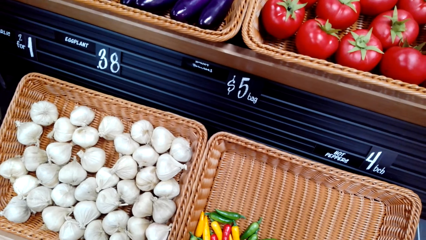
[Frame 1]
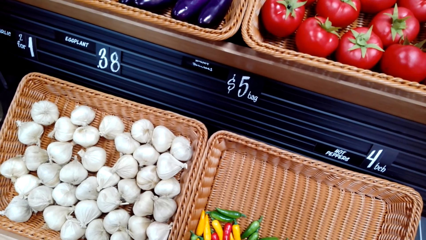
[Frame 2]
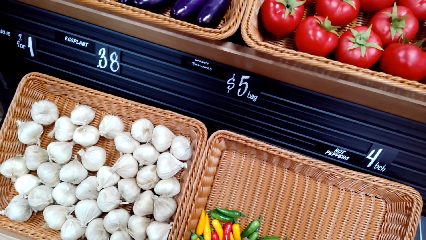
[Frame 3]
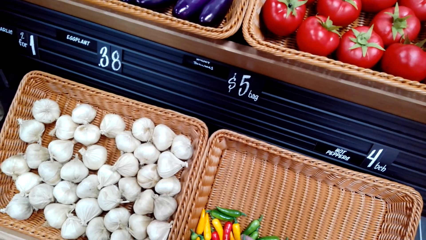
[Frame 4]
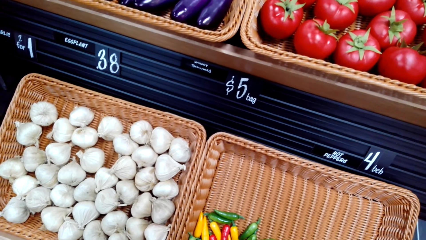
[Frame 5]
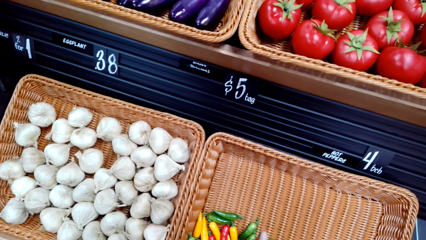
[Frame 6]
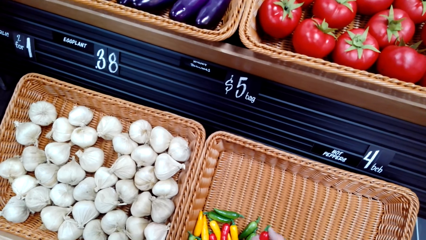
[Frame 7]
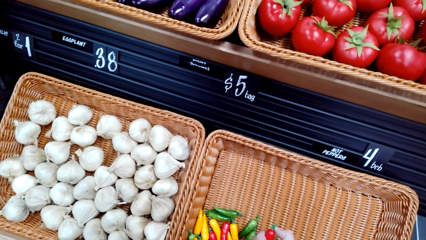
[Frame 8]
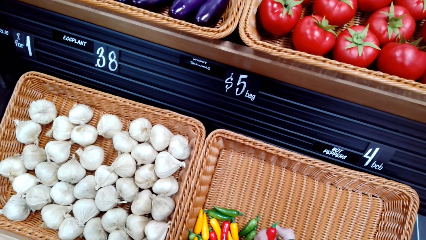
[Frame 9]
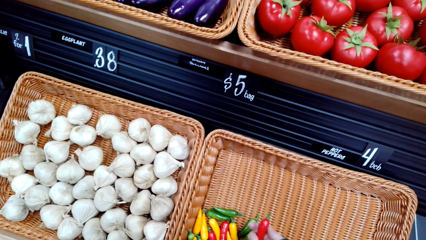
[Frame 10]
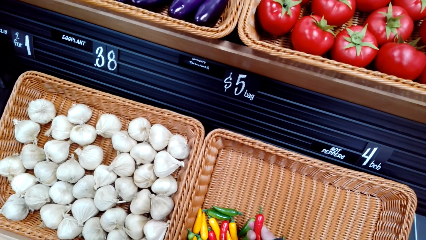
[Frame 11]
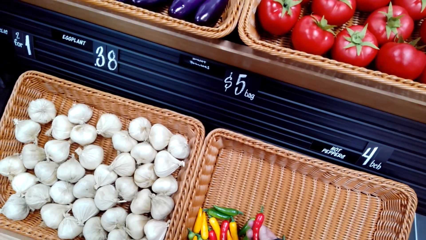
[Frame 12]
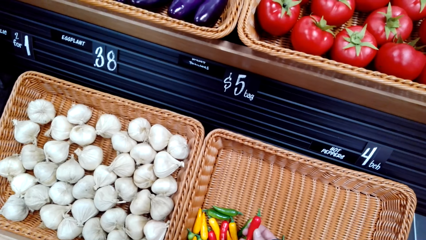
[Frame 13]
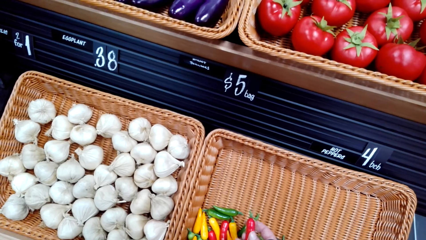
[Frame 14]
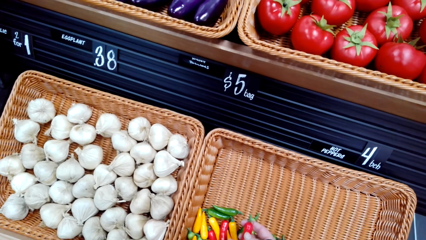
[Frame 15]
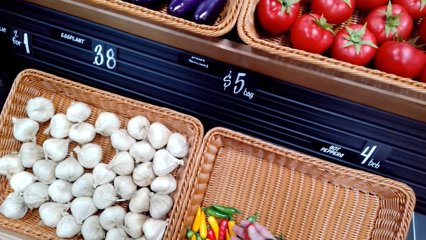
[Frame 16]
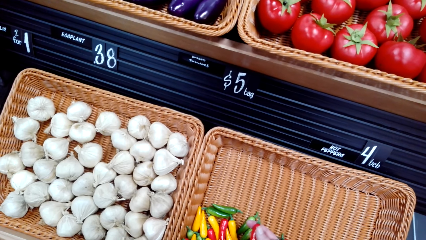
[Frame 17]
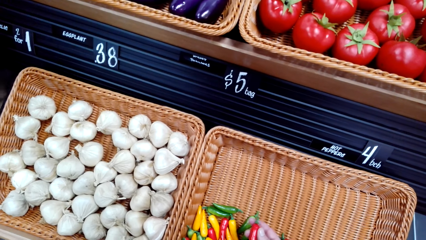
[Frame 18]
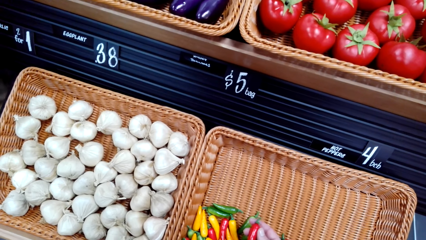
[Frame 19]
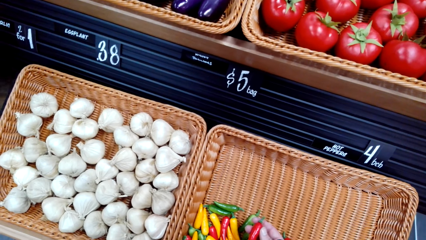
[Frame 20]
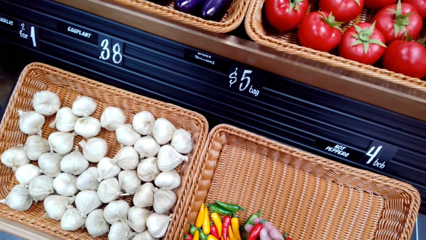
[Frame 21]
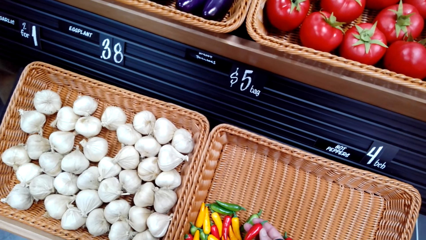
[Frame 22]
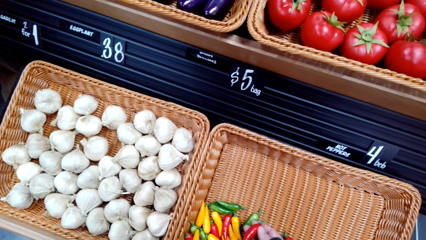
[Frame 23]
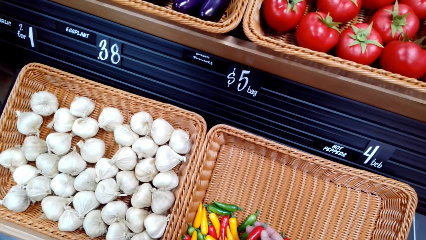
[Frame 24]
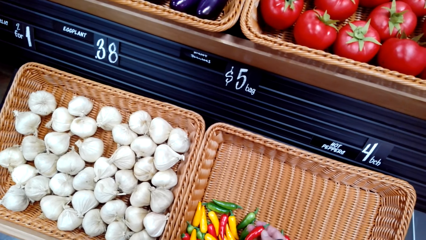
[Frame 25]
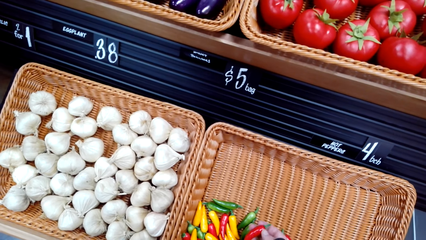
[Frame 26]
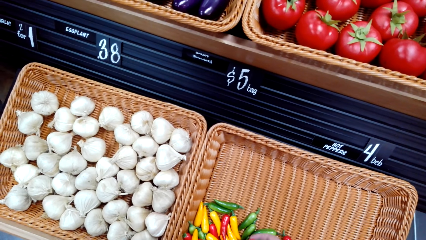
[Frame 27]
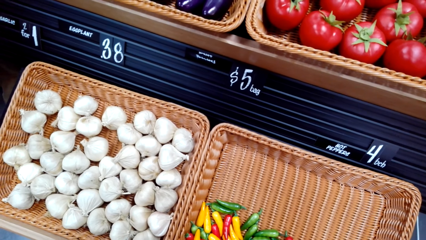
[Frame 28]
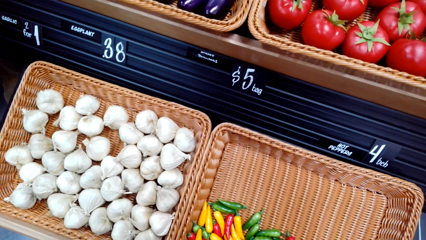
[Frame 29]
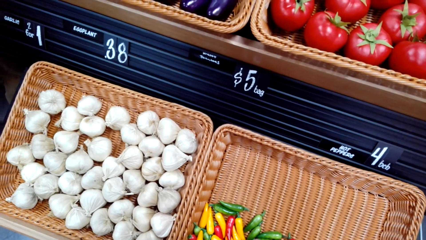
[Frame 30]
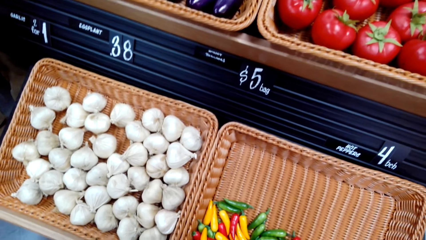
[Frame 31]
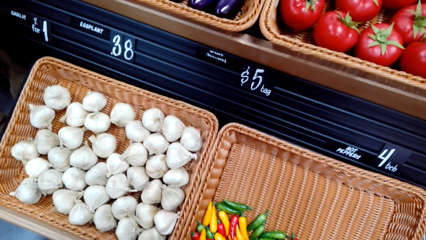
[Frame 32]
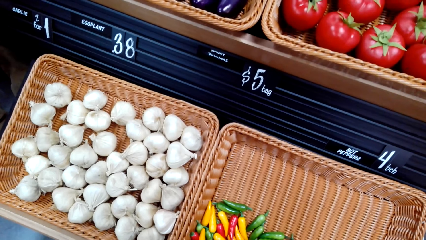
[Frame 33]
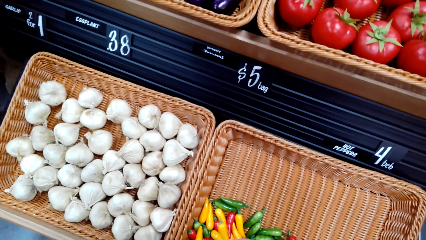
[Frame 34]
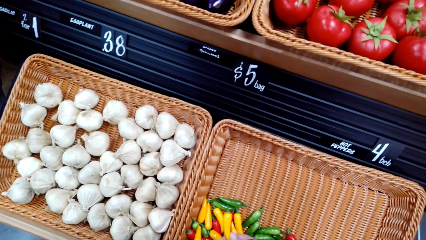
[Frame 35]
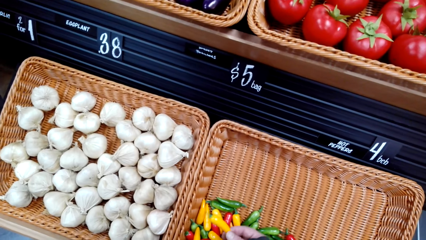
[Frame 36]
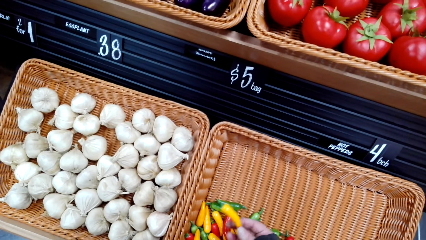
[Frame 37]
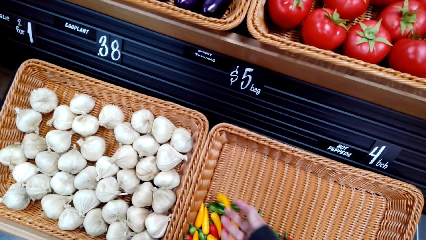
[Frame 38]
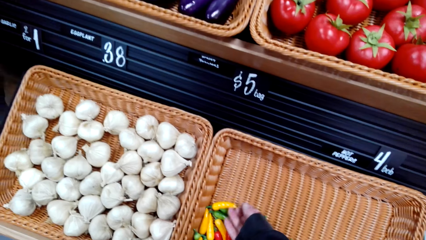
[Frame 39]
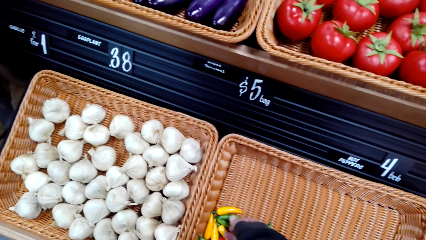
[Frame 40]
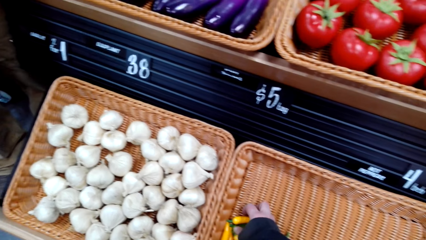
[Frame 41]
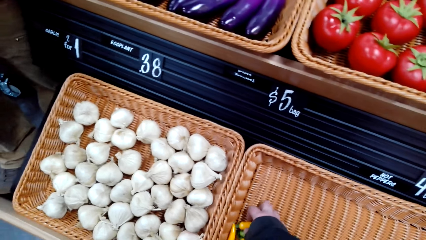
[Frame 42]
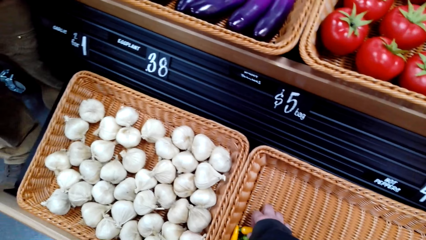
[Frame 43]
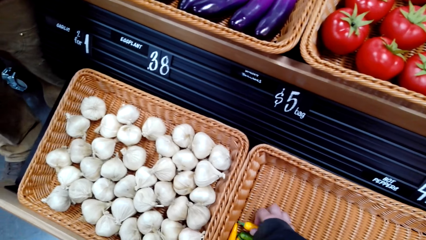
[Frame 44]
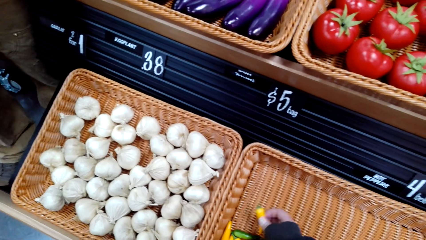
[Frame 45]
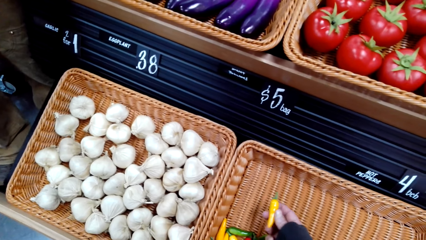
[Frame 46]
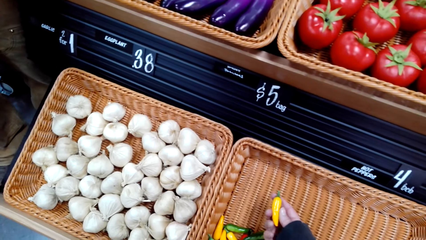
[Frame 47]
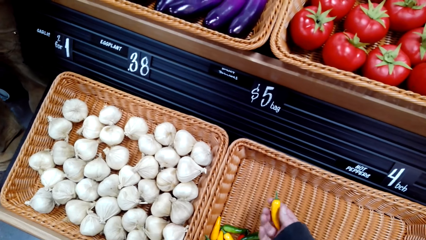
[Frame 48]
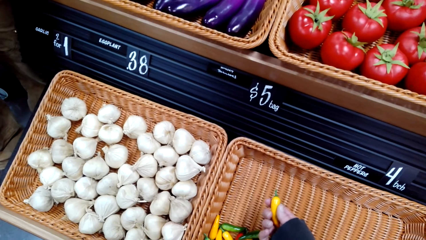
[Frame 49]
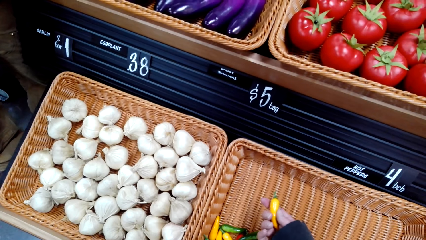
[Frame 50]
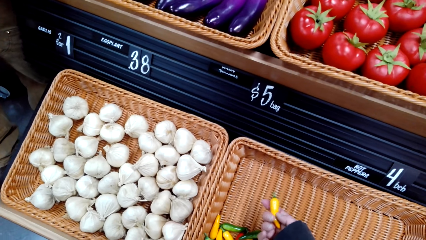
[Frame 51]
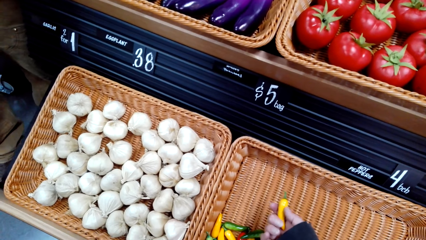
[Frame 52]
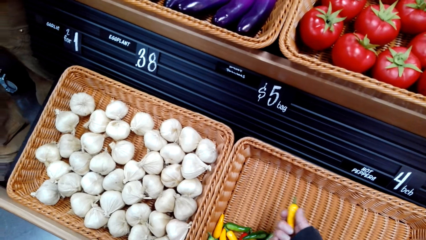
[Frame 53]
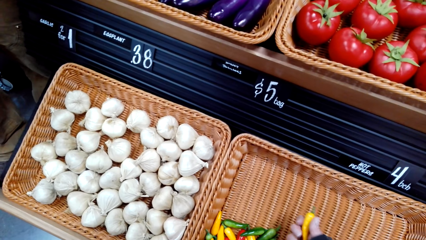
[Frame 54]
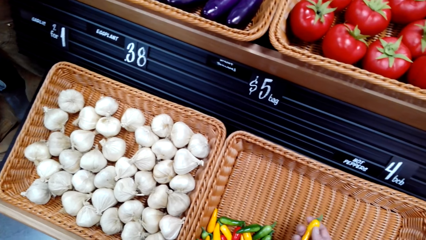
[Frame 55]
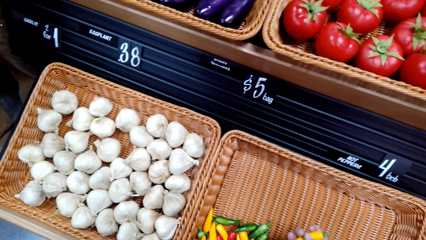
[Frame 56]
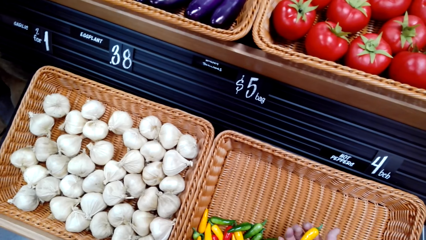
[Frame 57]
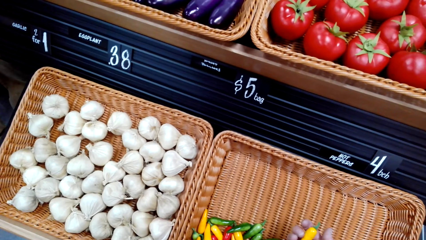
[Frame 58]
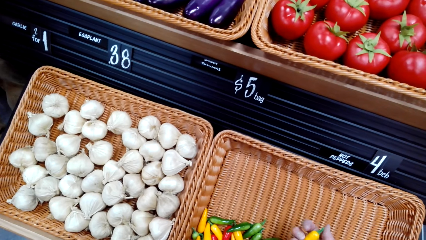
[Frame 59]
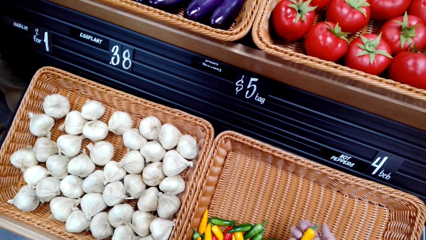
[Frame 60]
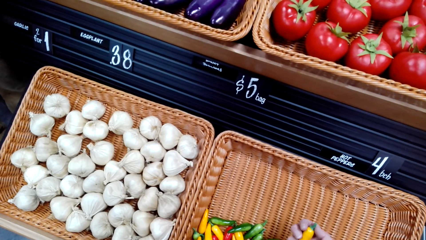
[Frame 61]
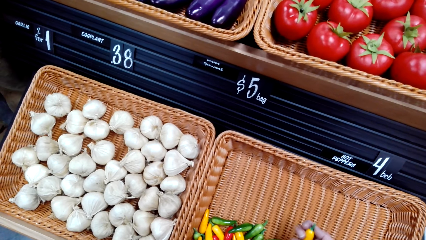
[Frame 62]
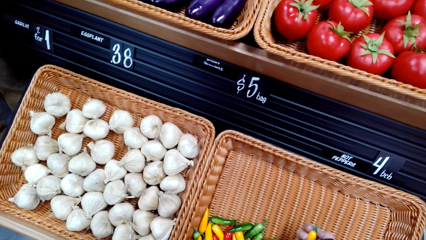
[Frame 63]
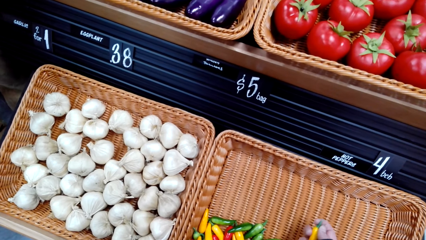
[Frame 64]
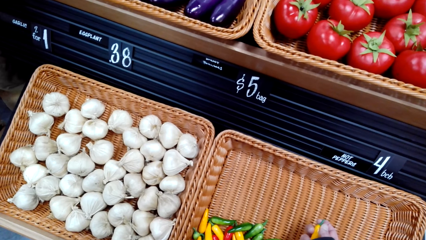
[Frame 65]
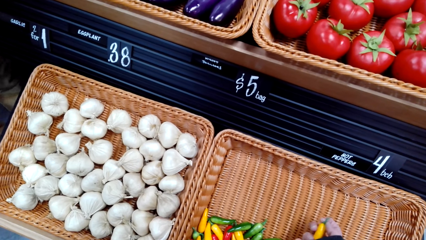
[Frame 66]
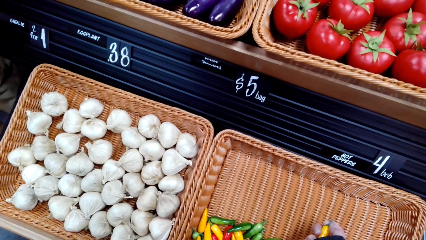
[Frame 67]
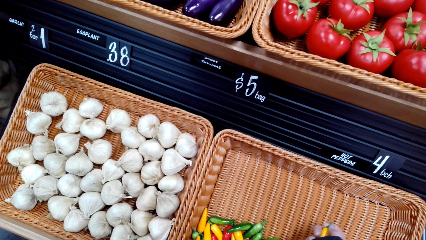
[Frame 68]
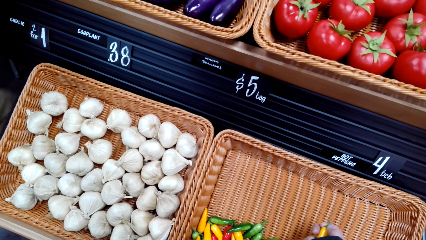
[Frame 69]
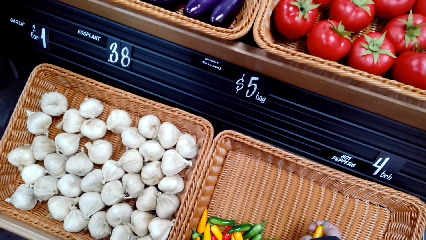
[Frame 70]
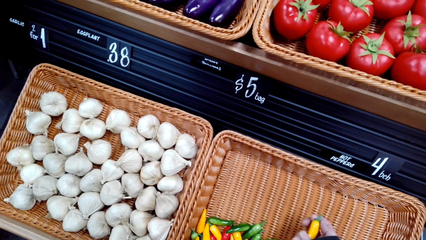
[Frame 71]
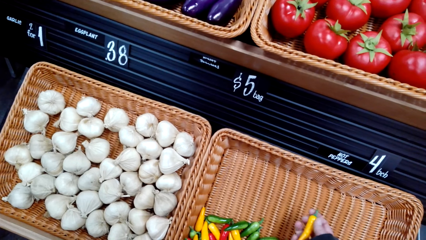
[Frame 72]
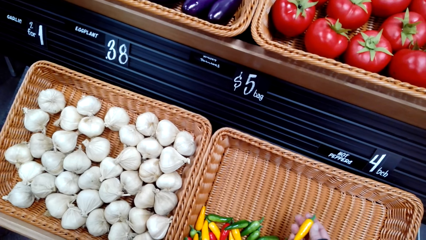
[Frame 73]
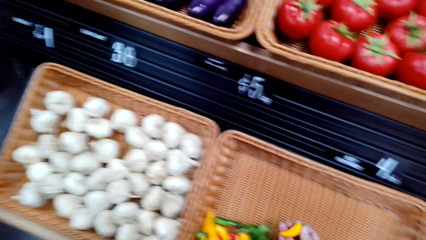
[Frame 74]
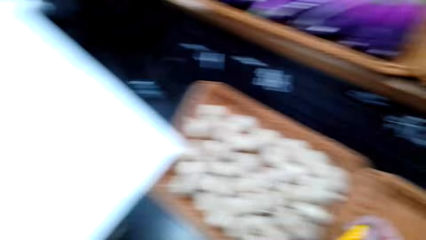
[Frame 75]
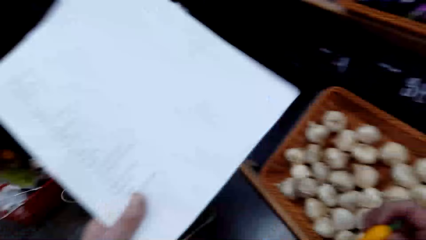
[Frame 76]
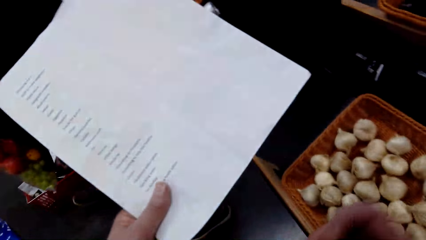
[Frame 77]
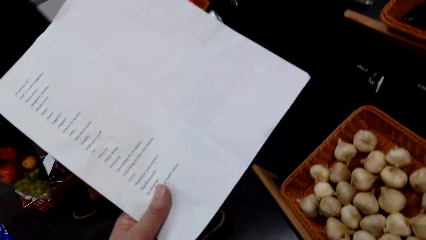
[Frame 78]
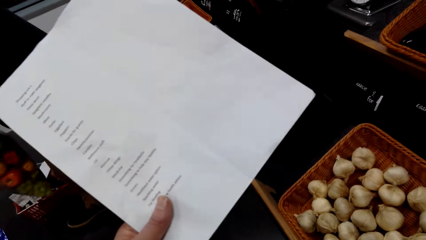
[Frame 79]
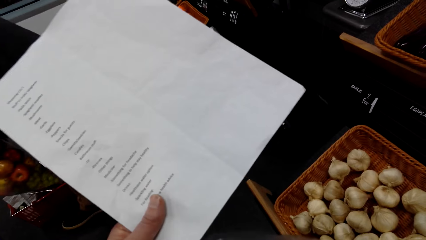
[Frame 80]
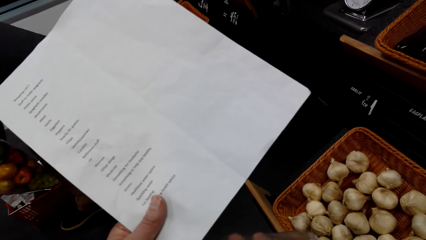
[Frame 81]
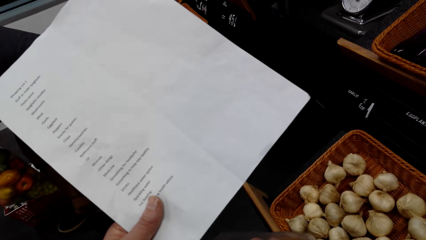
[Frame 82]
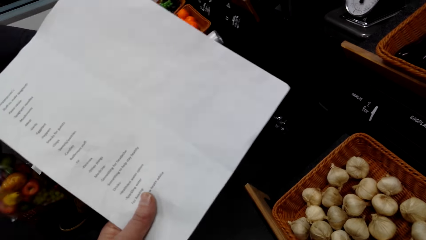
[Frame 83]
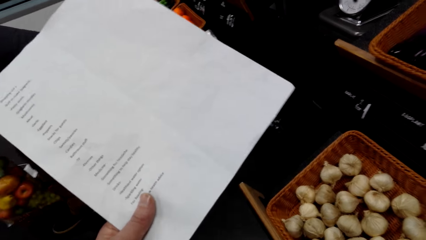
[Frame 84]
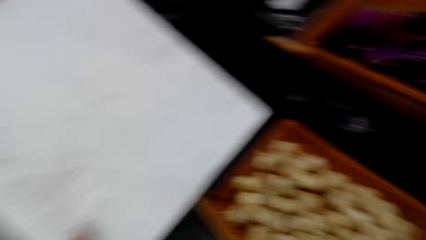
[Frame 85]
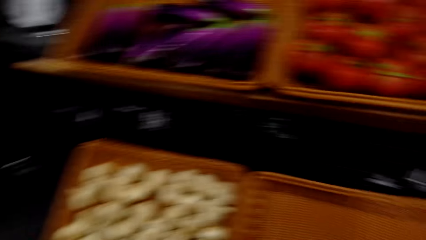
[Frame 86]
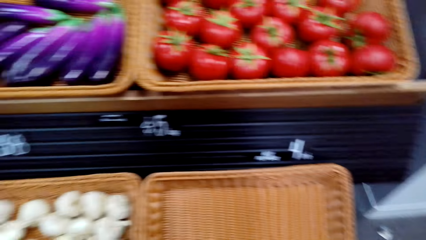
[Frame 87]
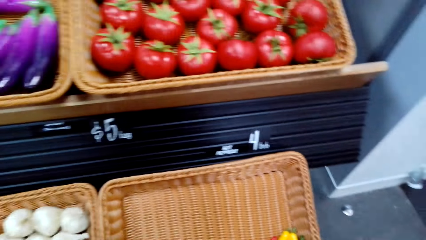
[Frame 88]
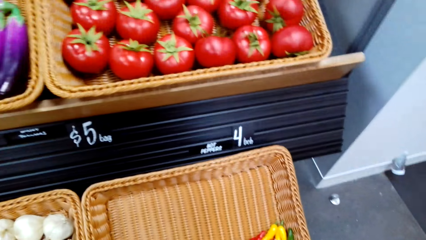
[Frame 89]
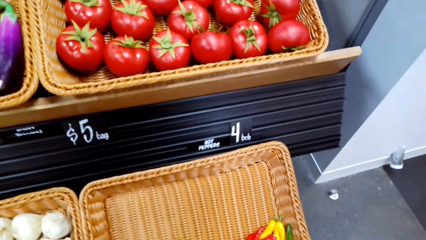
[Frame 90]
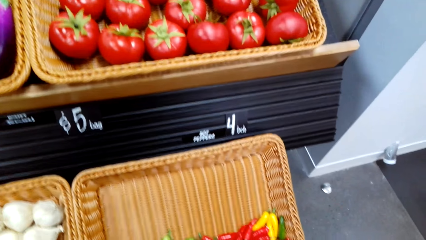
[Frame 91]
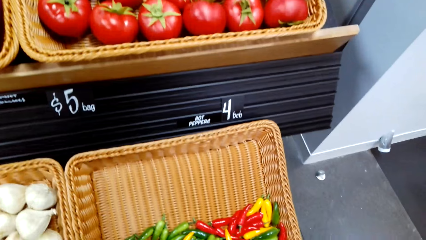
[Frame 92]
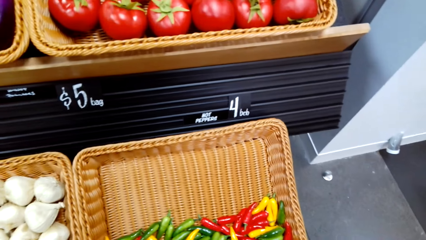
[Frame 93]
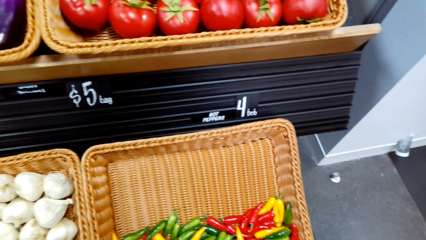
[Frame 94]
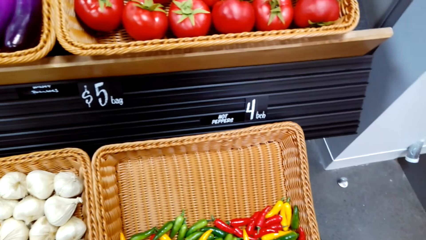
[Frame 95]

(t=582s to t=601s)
The camera wearer picks the peppers from the basket. They do something.
